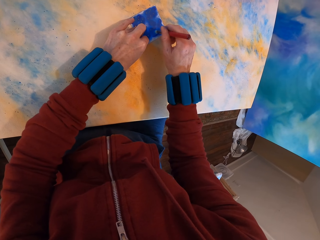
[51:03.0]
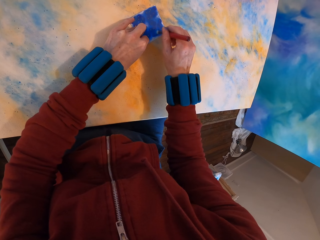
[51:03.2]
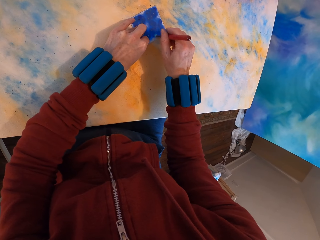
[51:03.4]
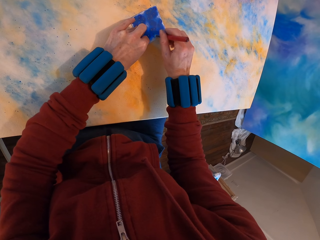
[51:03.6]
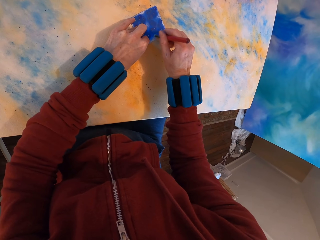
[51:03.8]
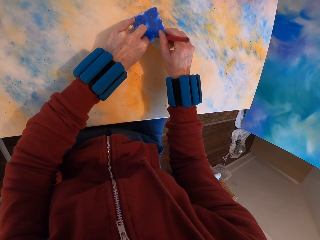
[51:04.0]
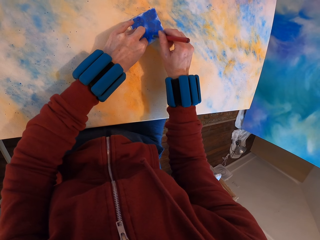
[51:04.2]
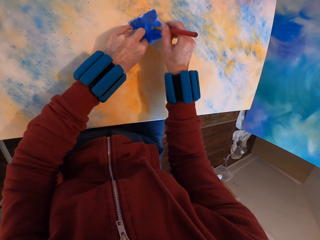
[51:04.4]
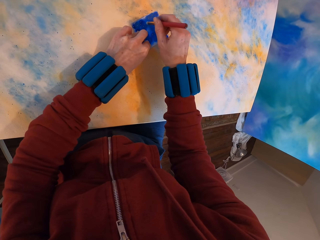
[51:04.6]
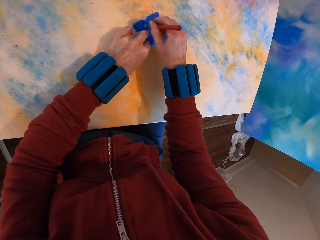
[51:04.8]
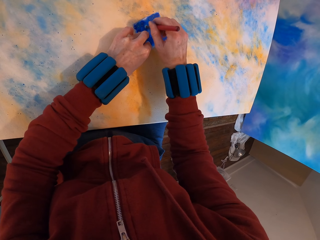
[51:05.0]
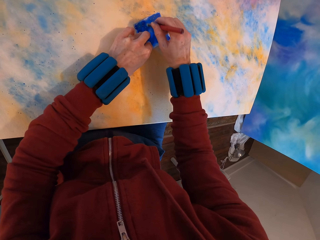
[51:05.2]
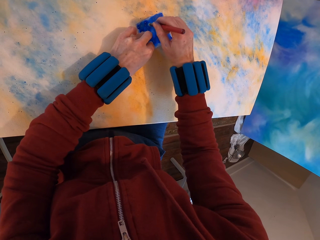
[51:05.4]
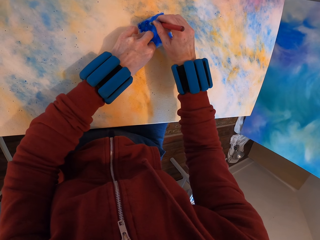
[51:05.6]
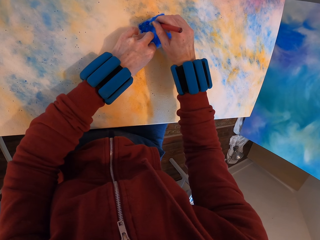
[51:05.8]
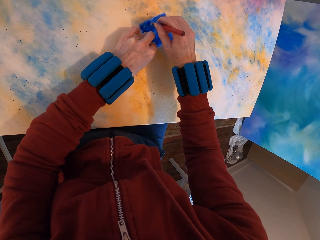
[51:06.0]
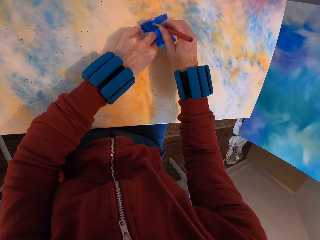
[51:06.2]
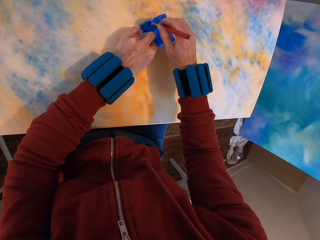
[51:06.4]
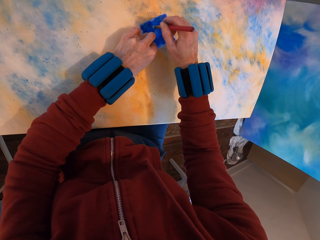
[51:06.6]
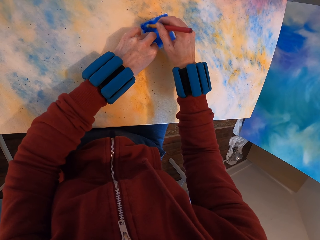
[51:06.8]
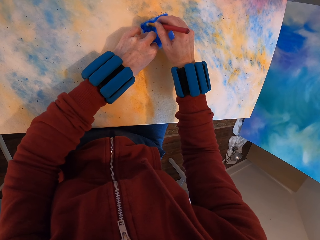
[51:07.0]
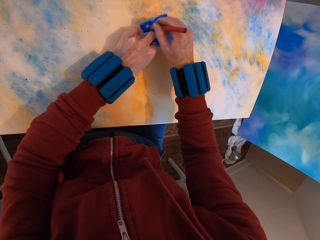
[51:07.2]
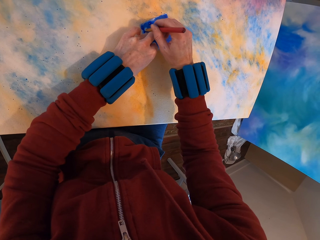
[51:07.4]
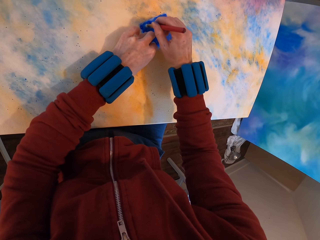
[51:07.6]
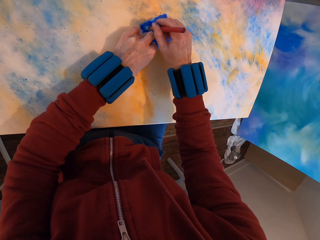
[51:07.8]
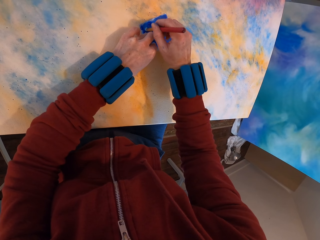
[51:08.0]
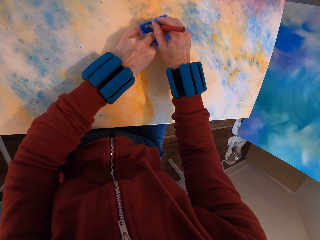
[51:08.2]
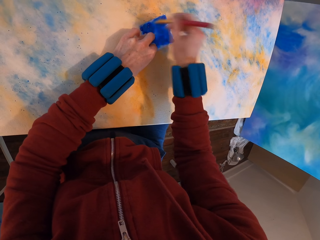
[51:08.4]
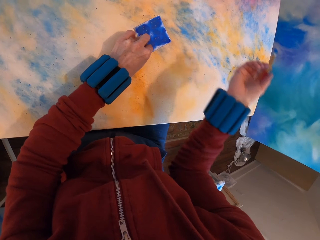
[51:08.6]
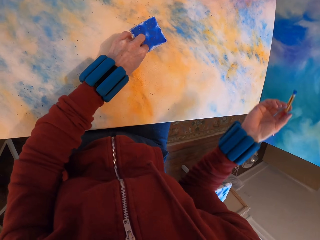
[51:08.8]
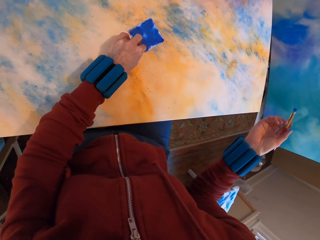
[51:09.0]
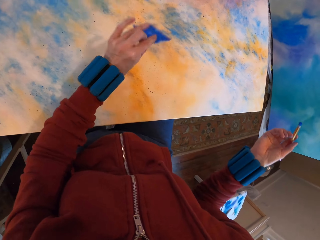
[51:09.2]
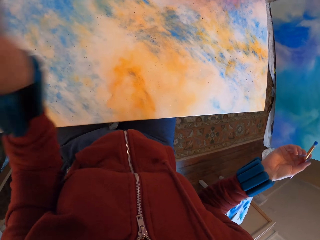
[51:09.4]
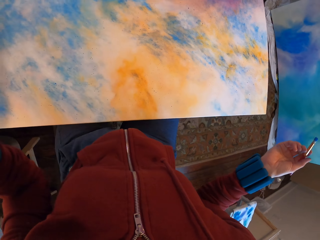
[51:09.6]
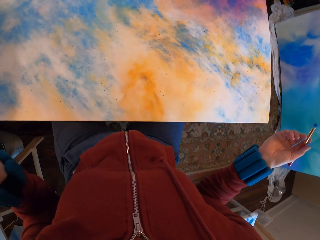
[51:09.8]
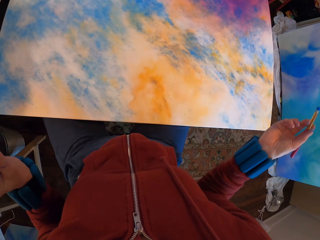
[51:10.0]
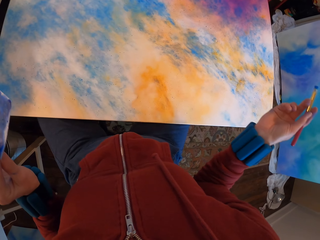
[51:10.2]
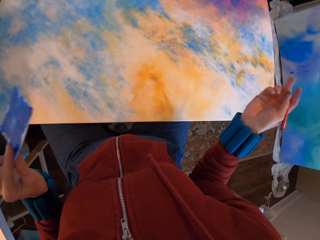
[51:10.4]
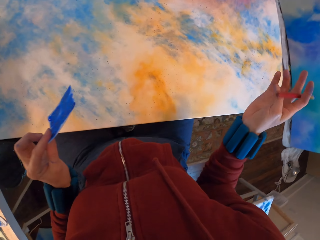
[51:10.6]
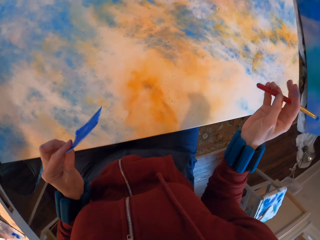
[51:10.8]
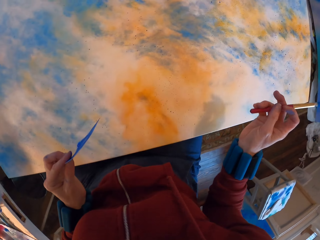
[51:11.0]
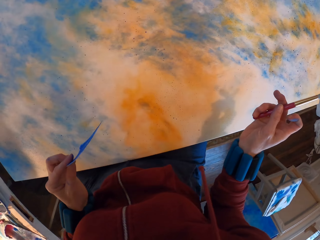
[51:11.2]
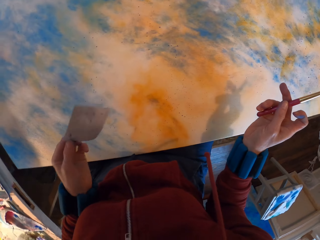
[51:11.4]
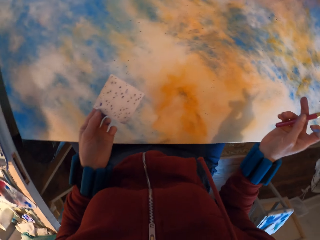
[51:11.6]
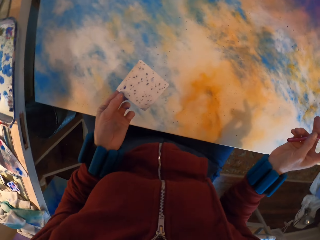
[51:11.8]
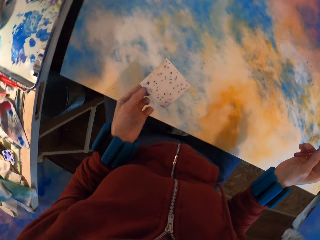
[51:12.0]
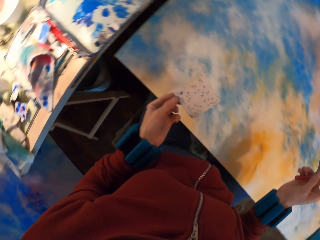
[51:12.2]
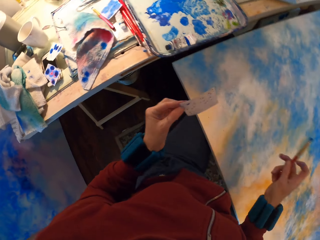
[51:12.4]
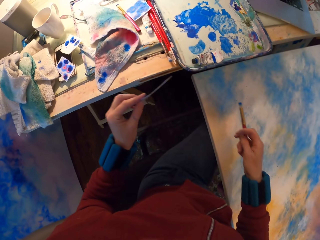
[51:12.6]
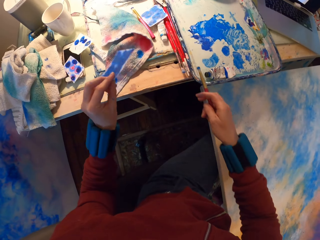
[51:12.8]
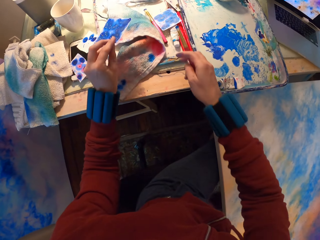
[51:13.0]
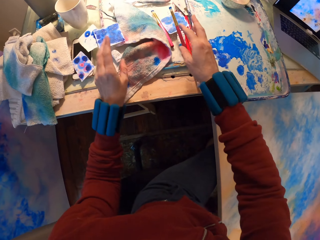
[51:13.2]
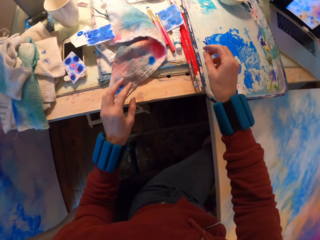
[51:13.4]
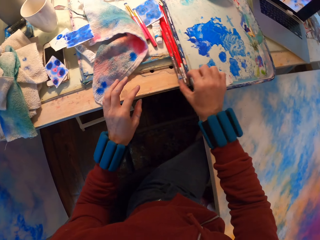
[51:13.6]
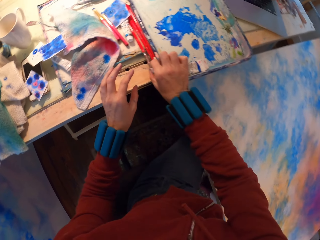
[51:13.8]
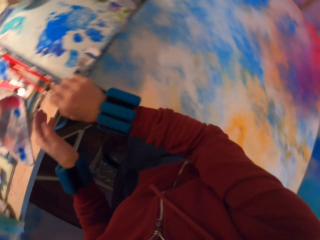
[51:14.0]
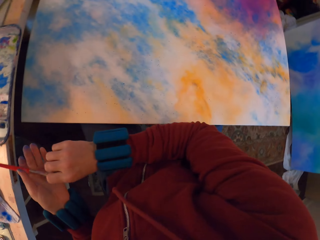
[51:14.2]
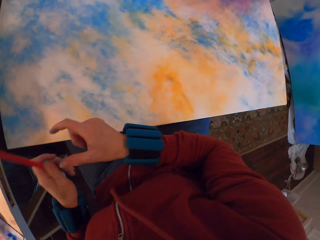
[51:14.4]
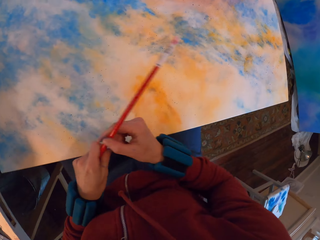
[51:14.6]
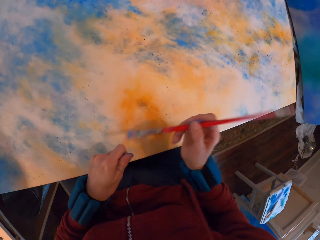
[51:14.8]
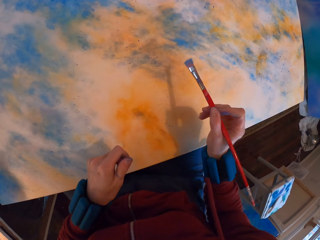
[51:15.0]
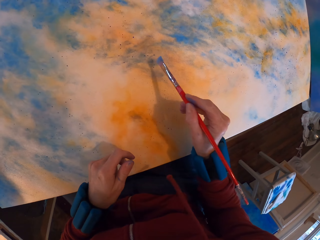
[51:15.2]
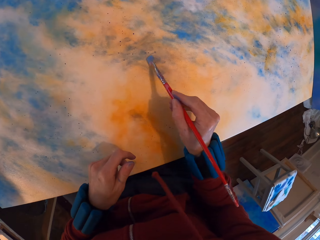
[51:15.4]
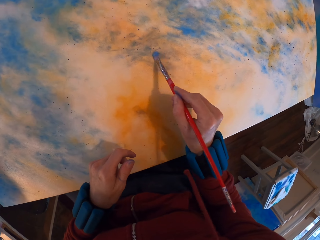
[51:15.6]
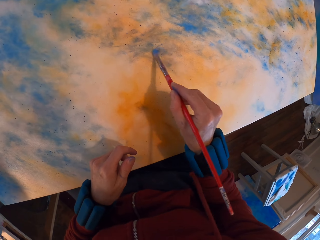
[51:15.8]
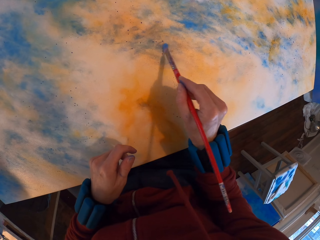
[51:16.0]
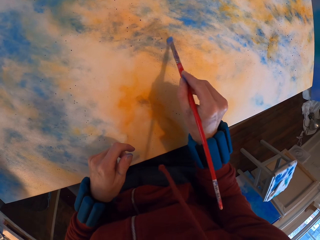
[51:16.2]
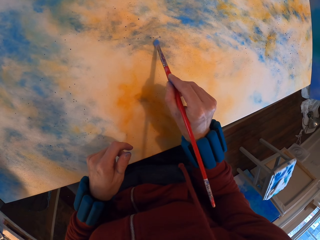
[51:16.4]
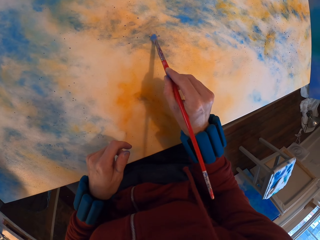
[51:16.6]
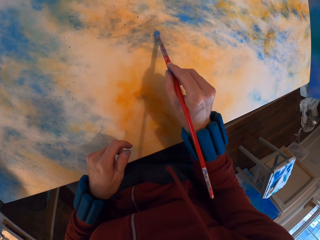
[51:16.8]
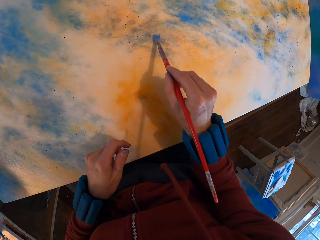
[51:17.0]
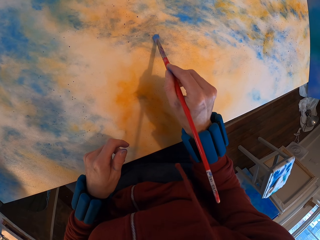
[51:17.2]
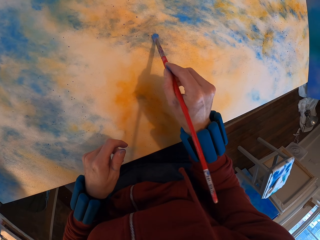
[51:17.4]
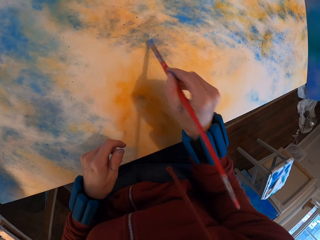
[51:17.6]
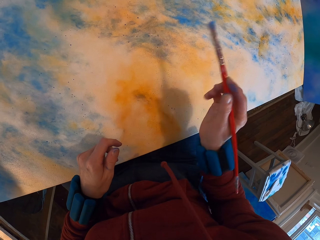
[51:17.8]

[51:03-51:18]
The camera wearer lifts the paper. They look at the painting. They place the paint brush on the table and place the watercolor paper on the table. They pick up the brush on the table. They apply paint on the painting.

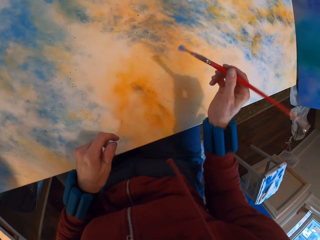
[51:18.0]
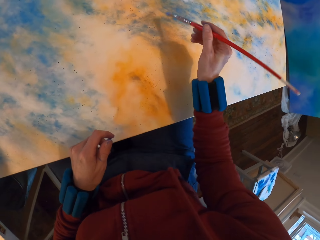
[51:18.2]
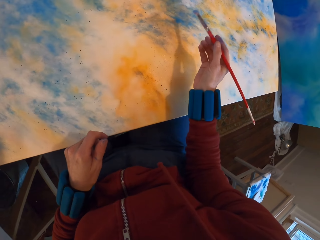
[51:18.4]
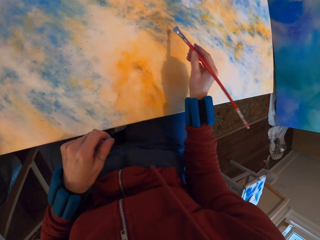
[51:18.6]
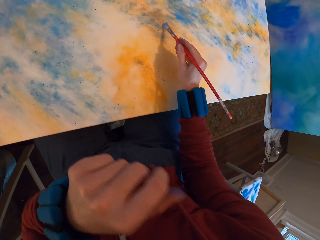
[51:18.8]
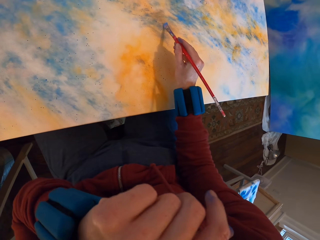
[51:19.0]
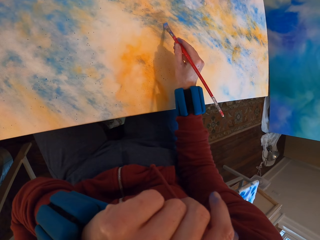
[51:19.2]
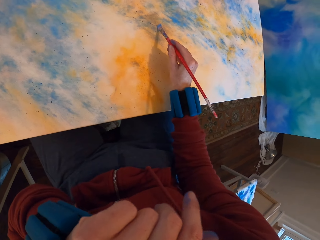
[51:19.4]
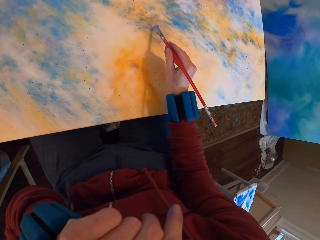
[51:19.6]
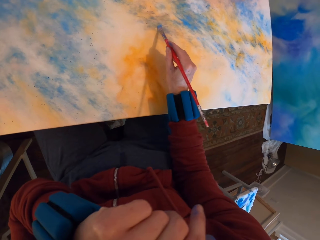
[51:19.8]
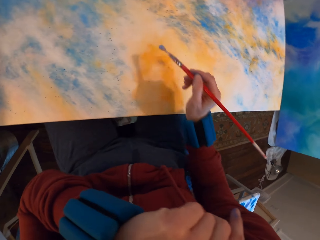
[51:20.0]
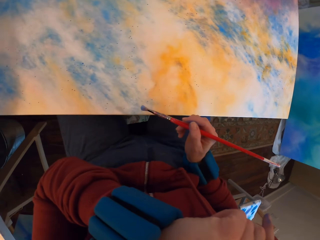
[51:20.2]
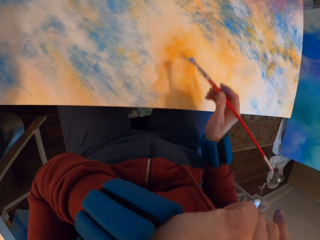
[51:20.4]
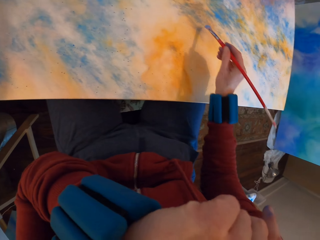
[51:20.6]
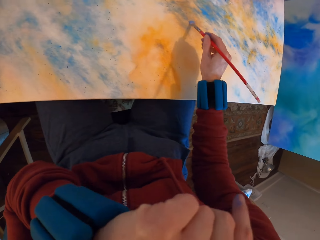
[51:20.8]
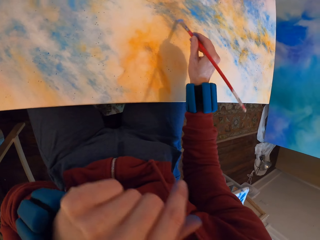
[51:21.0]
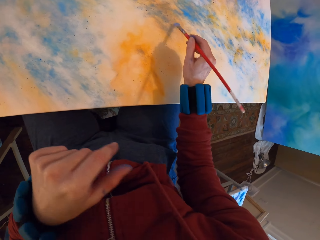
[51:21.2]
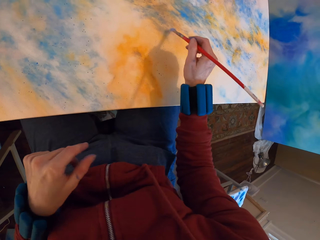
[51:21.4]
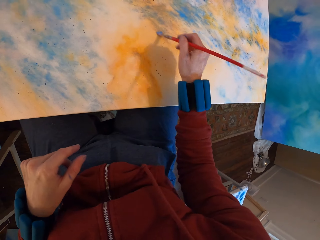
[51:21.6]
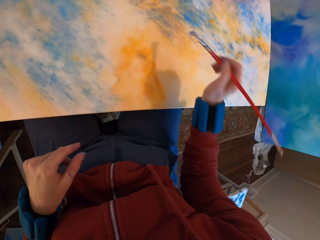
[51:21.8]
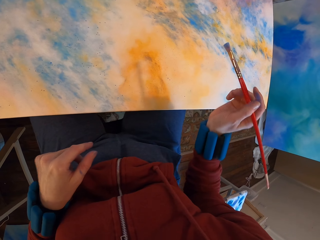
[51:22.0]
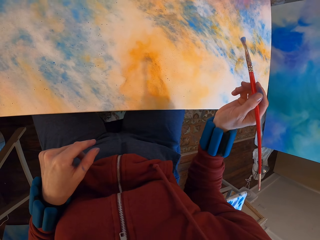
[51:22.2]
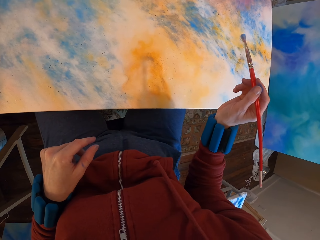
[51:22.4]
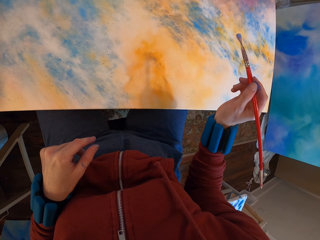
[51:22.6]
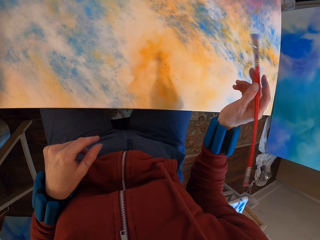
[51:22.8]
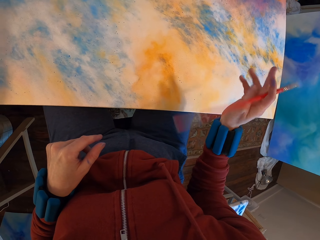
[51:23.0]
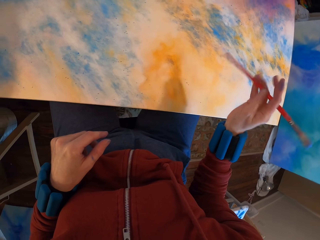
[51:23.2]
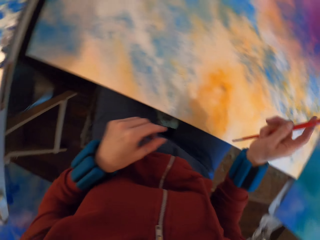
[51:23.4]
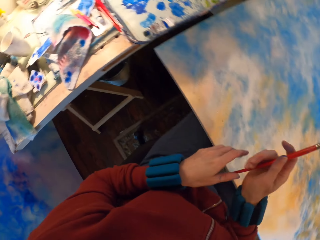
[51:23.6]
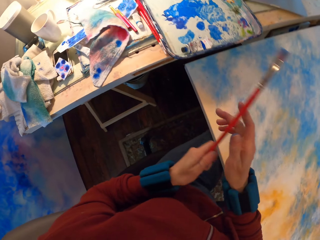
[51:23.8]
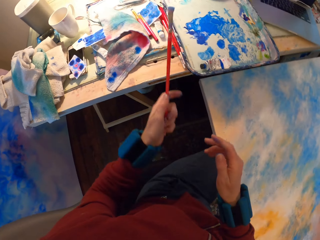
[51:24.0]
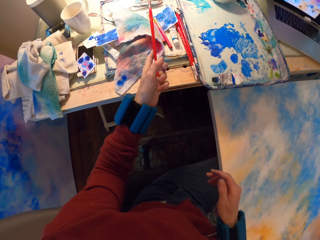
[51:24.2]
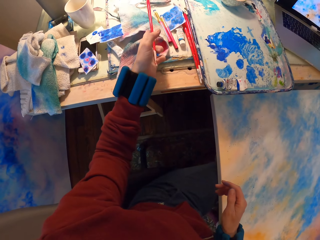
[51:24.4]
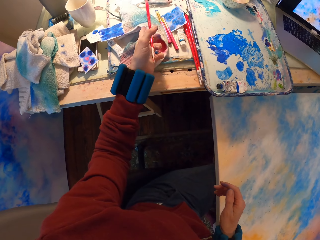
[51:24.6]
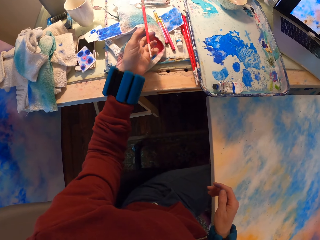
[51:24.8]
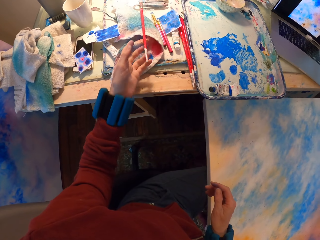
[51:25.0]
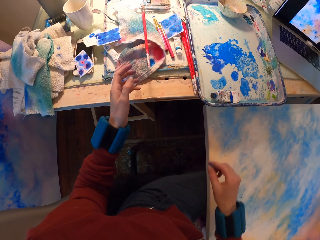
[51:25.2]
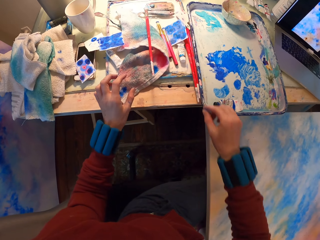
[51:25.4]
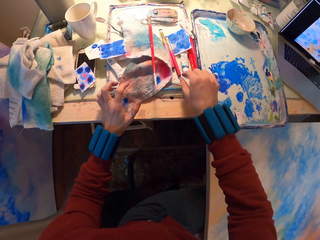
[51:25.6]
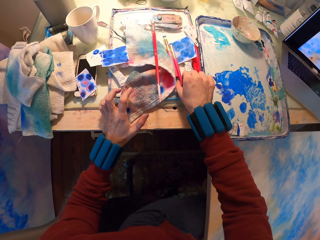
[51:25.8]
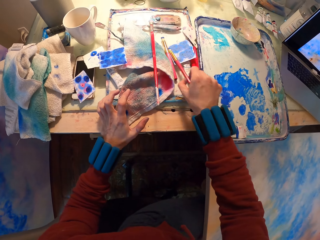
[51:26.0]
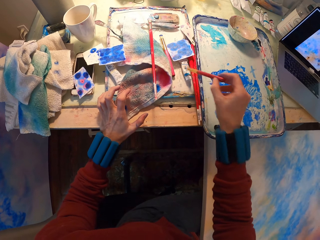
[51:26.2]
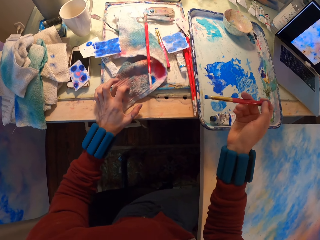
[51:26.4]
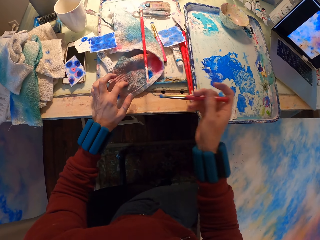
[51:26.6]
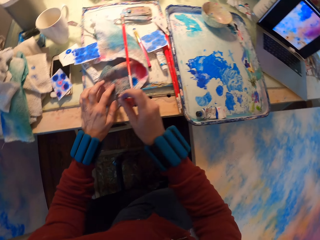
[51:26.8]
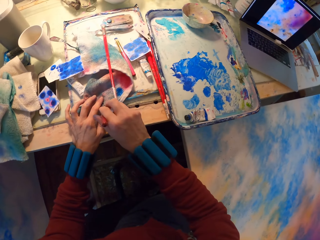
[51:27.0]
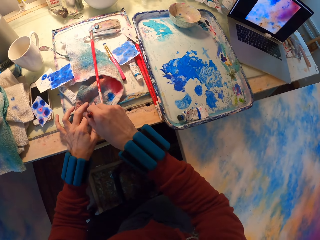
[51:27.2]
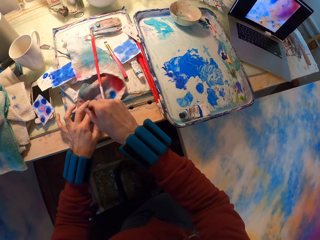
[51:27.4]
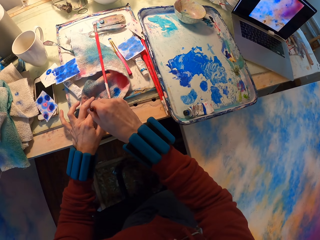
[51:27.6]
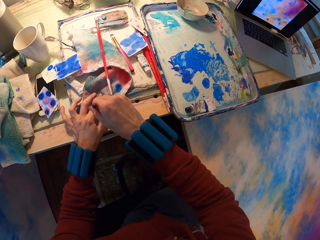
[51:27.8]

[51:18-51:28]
The camera wearer places the painting brush on the table. They pick up the brush on the table. They wipe the brush with a towel.
